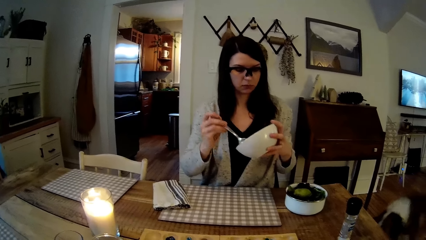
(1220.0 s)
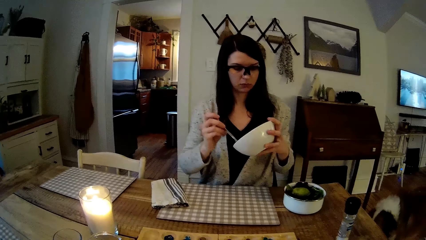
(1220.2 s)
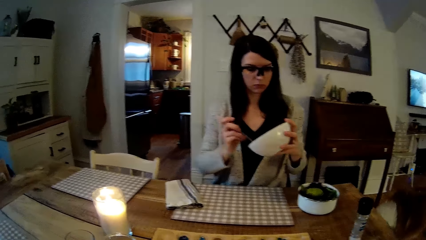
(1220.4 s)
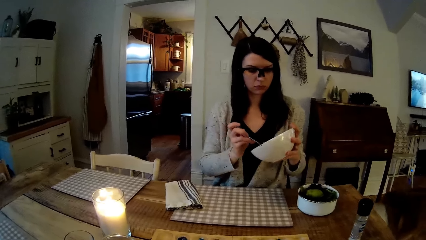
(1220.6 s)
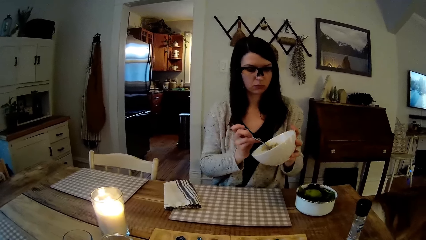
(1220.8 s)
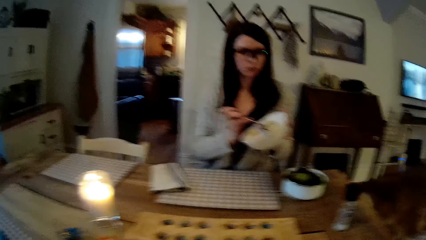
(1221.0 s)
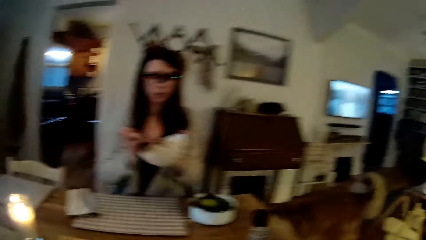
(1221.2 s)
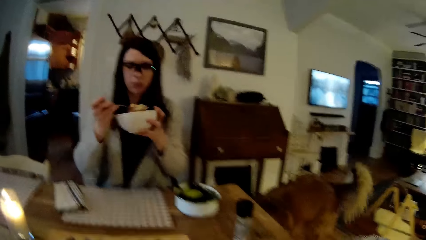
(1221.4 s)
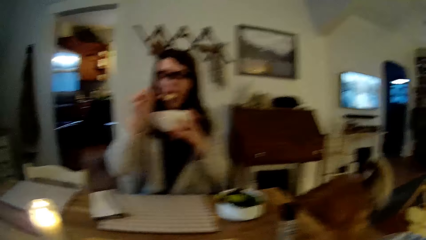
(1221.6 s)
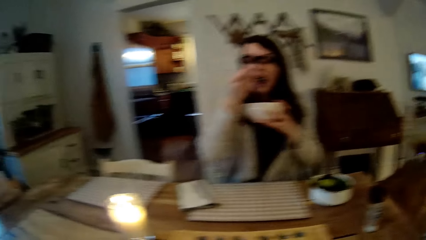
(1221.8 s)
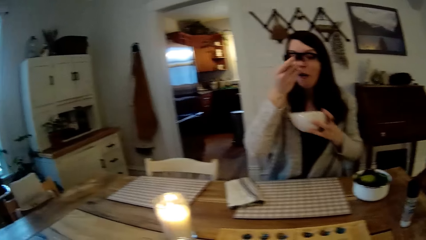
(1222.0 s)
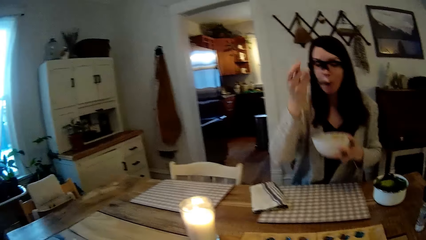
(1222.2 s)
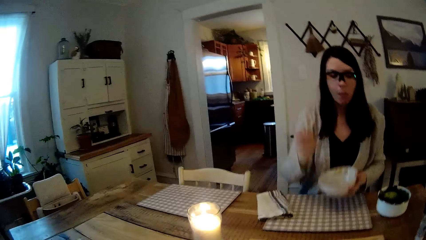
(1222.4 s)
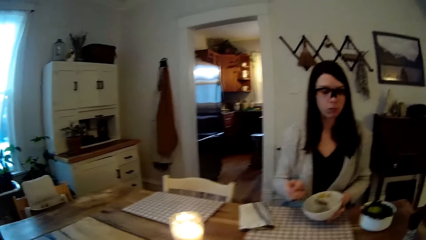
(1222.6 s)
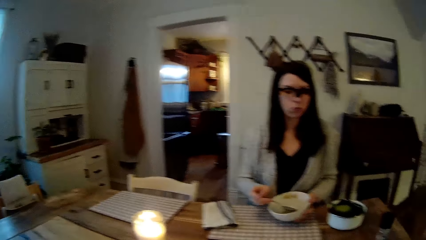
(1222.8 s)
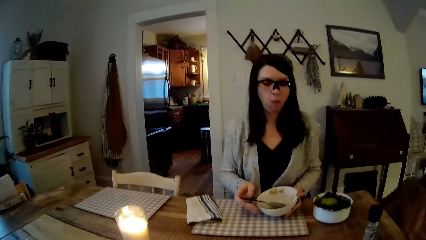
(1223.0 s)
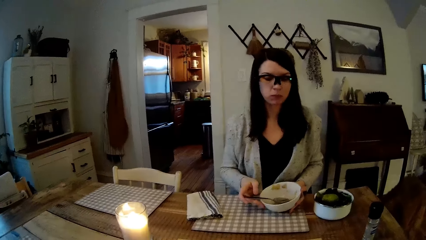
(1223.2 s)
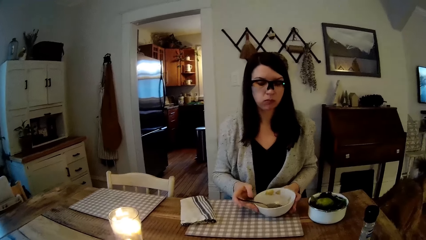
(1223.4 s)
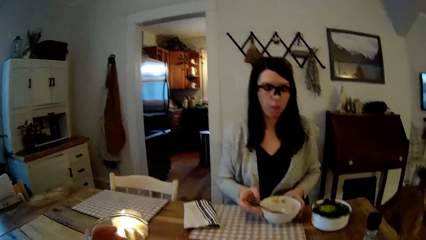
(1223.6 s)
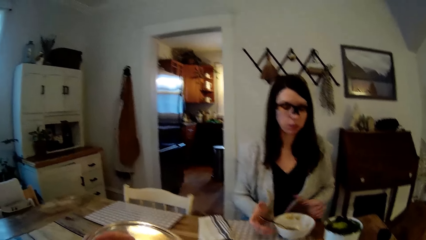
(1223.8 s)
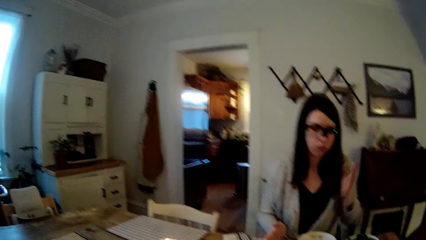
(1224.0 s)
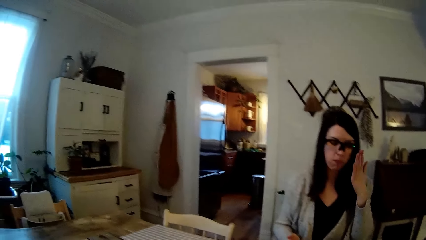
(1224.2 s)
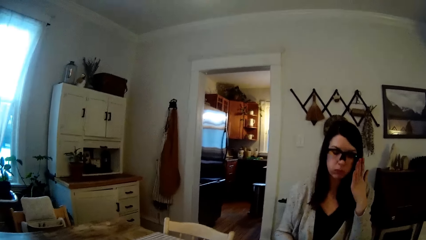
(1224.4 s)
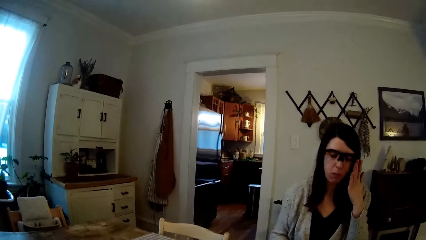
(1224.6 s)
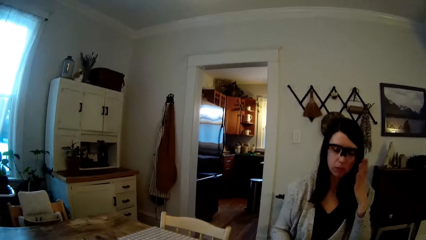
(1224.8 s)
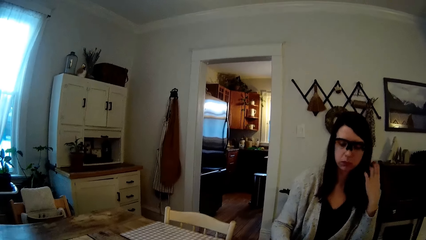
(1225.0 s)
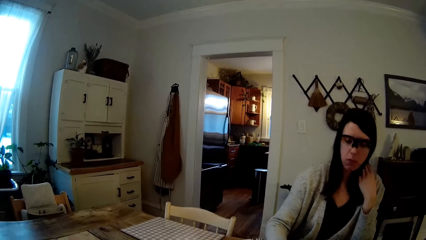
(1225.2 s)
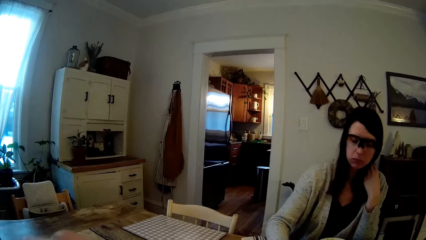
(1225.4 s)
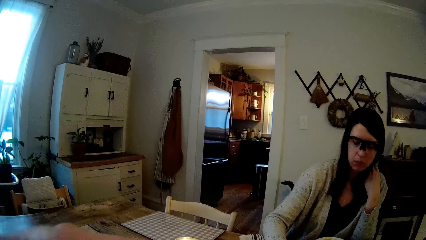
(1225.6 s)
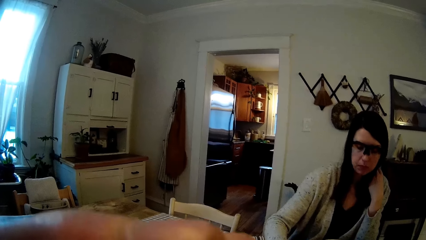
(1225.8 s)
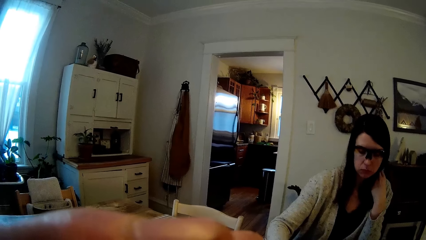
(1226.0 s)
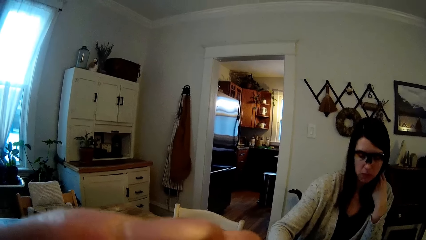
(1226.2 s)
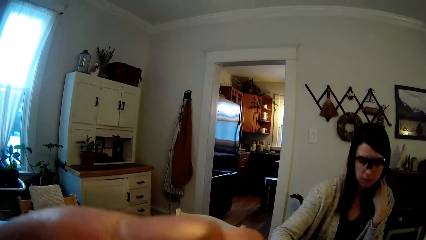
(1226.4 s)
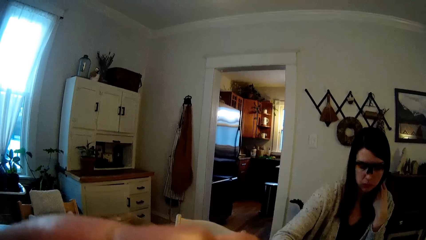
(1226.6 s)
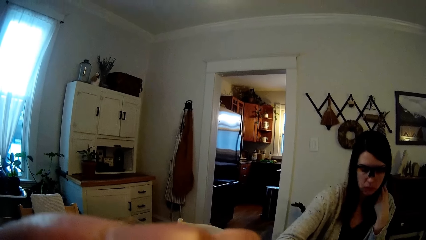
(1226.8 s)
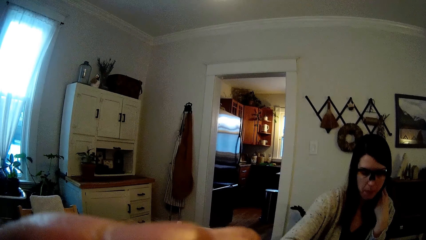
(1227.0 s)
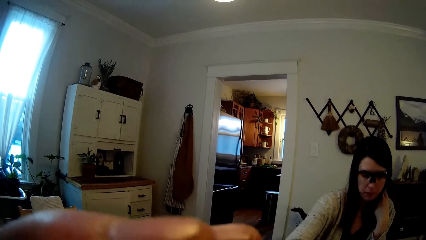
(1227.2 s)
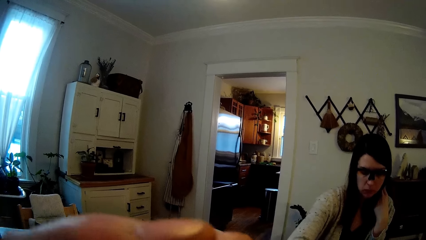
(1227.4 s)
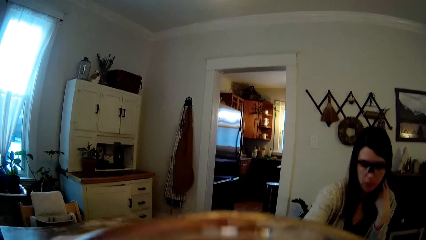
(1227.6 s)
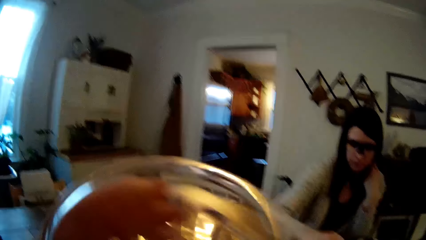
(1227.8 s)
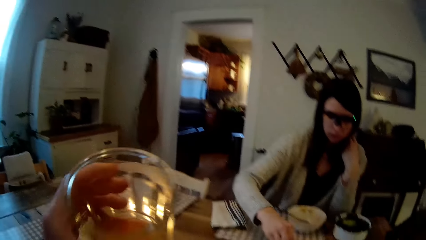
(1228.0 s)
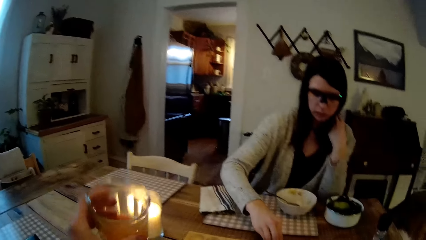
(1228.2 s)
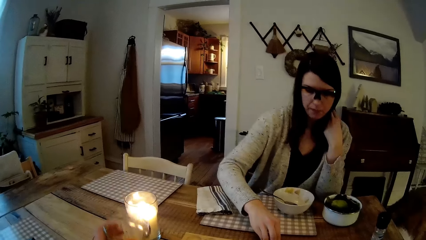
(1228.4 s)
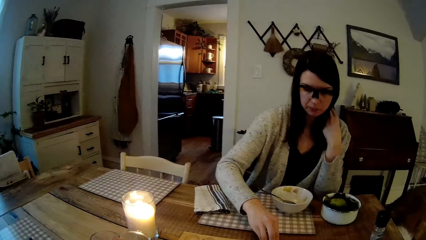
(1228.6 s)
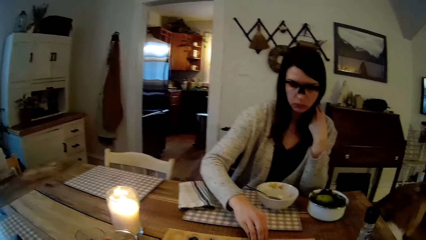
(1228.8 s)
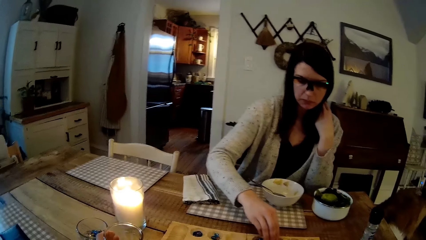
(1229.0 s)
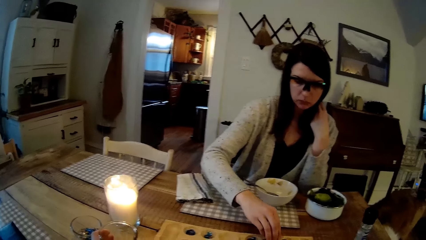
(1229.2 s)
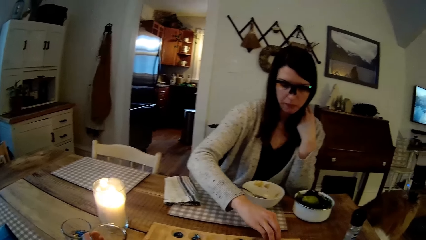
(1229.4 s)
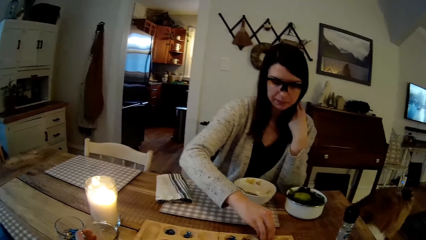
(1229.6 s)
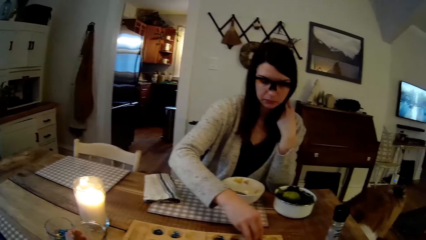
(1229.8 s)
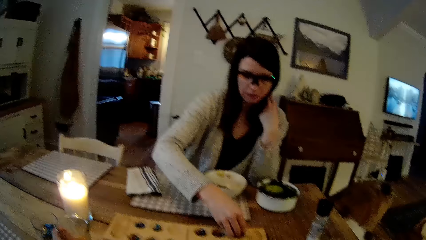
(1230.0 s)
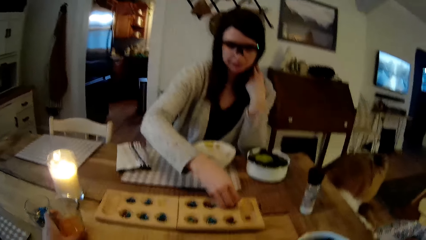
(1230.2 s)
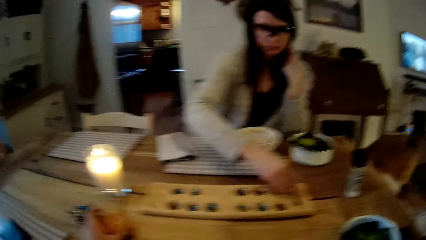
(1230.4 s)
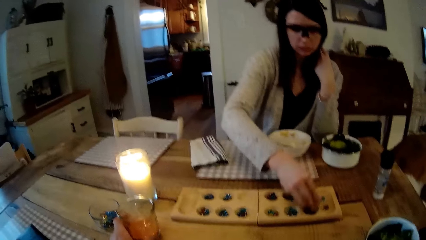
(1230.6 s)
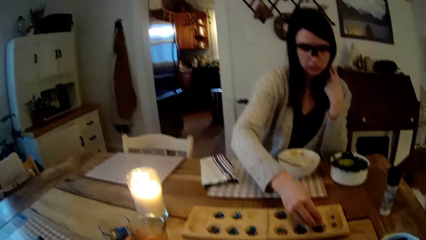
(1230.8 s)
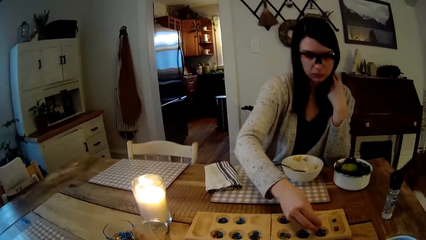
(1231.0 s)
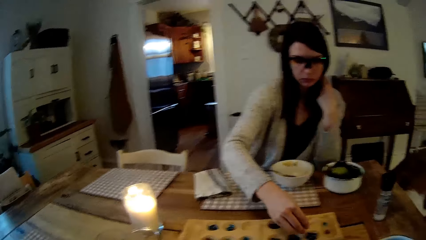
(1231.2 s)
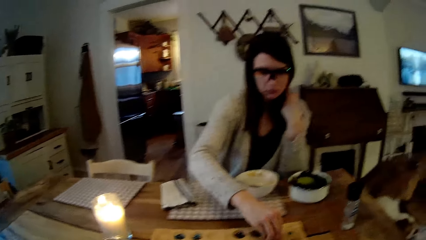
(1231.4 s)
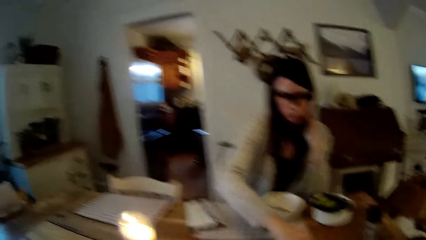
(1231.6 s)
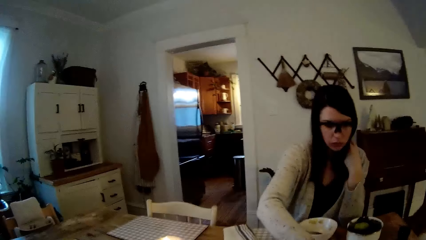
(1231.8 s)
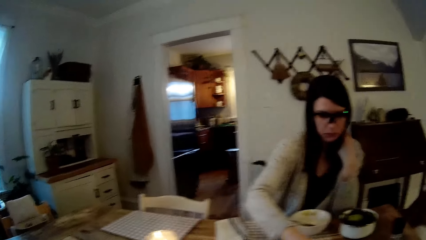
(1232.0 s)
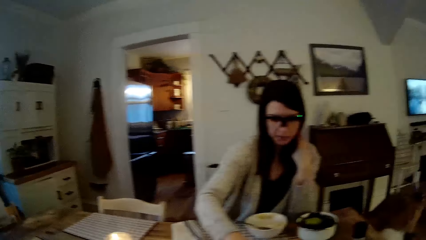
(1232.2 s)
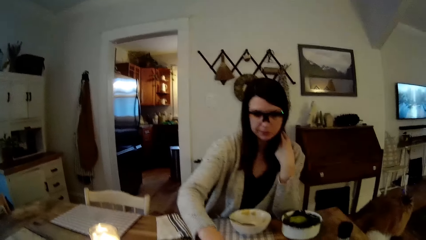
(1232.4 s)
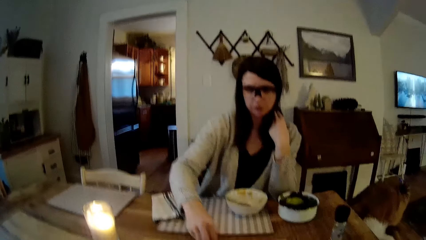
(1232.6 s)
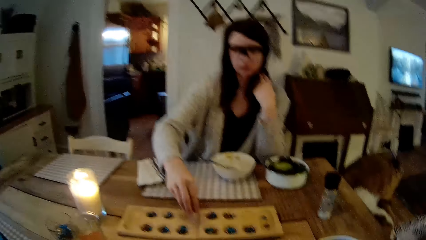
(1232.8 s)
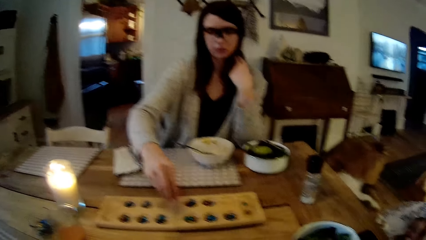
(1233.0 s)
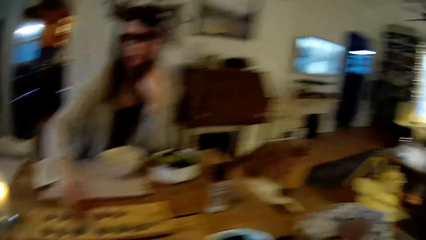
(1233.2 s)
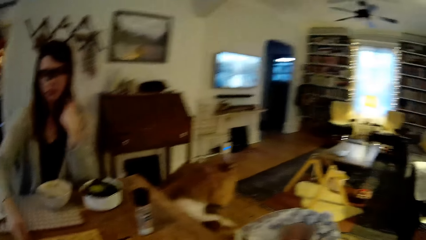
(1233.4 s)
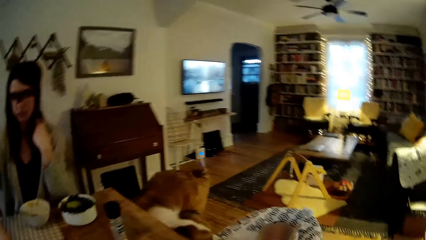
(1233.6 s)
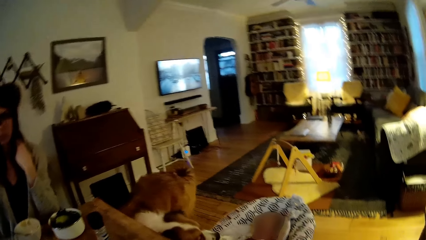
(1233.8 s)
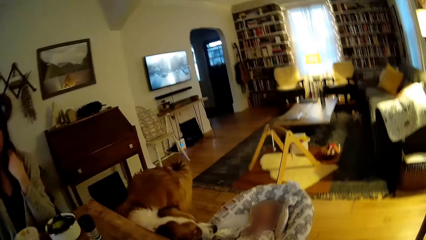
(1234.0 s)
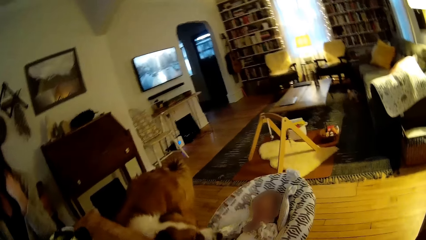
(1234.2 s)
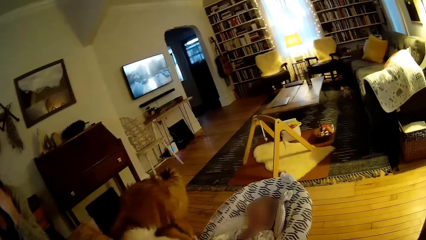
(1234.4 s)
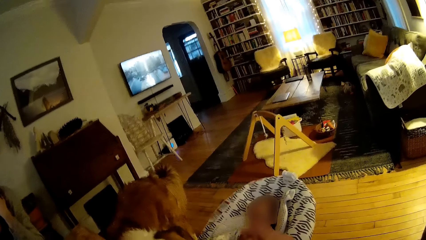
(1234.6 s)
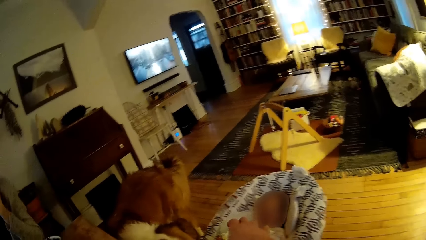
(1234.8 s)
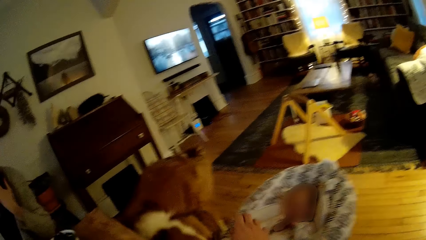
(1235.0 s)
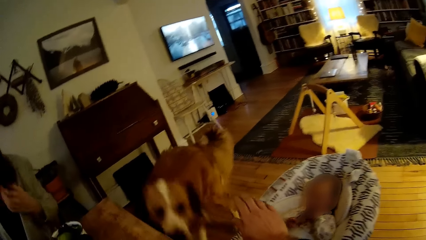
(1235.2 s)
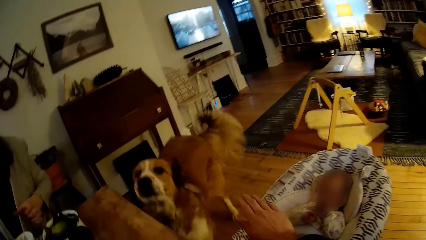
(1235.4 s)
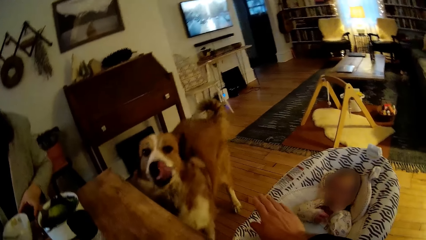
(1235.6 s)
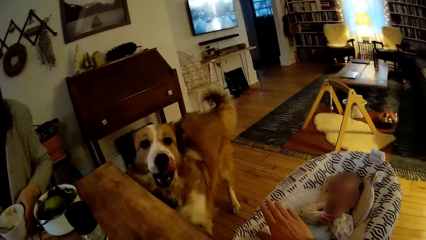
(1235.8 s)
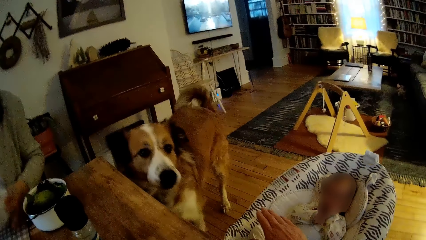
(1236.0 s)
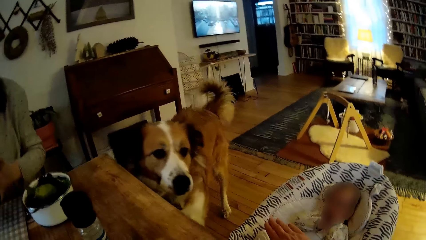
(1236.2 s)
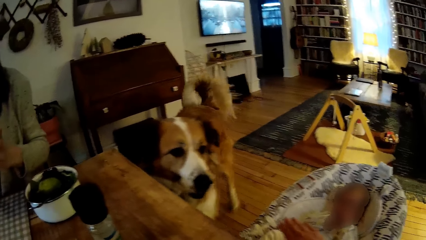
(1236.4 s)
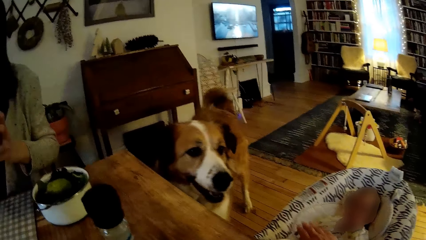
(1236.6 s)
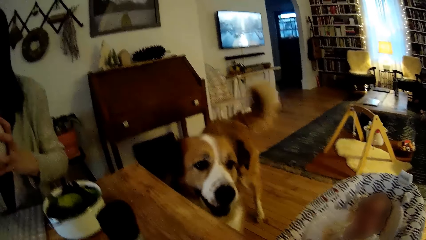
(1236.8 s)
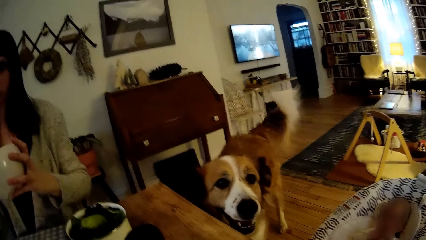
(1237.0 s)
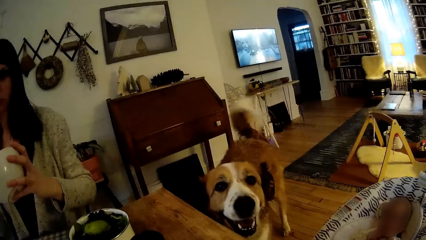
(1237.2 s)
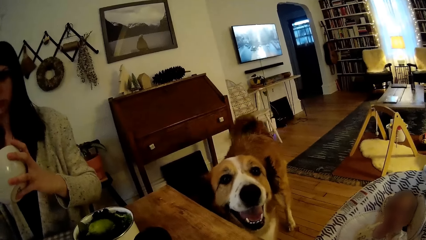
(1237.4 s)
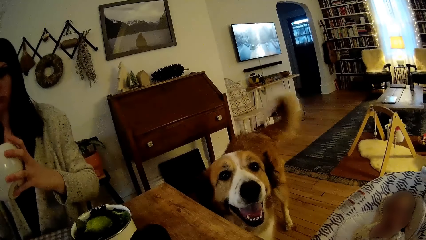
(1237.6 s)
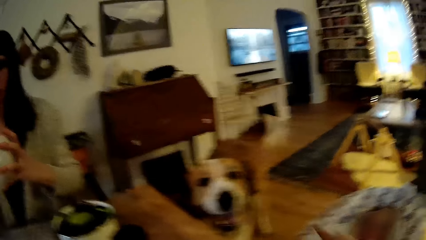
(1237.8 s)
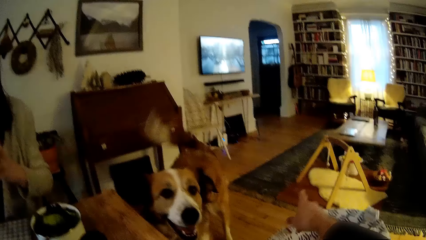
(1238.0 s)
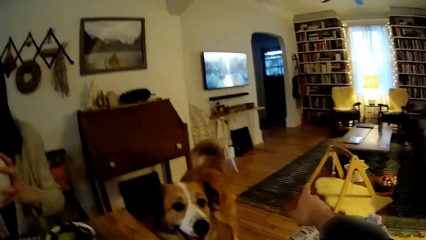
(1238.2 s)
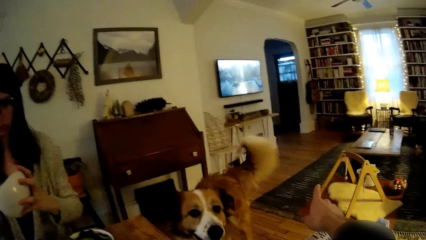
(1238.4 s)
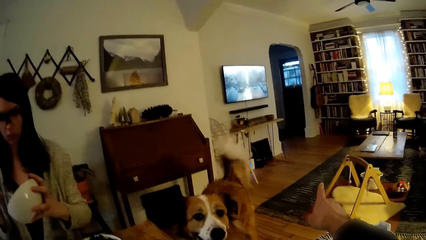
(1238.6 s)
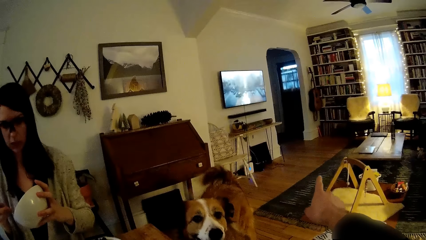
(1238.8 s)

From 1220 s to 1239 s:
The woman eats cereal from the ceramic plate with a spoon in her right hand, drops the spoon in the ceramic plate with her right hand, places the plate on the table with both hands, and touches her eyeglasses with her left hand. The camera wearer eats food. He holds a glass of wine with his left hand. The woman plays mancala with her right hand. The camera wearer places the glass of wine on the table with his left hand. He looks at a dog and interacts with the dog. A baby sits on a baby walker close to the table.
